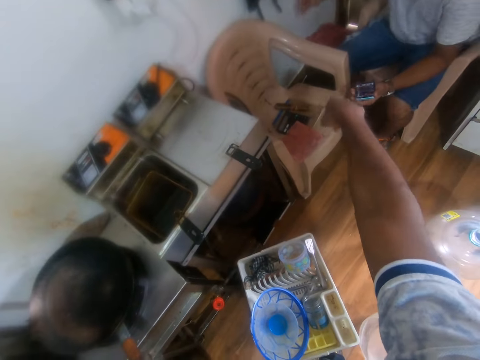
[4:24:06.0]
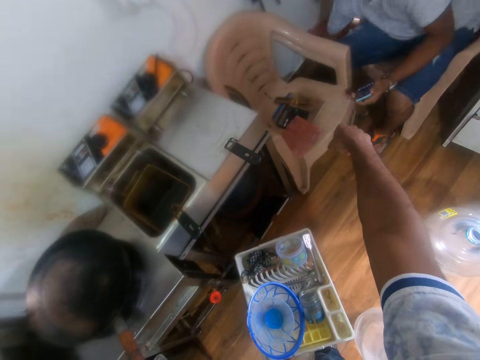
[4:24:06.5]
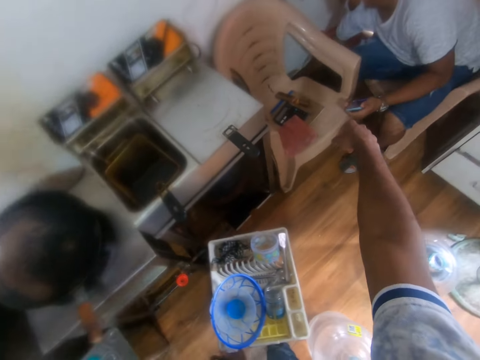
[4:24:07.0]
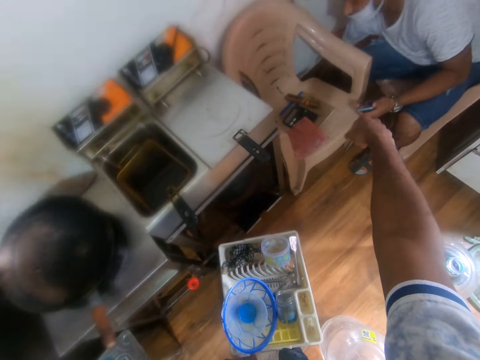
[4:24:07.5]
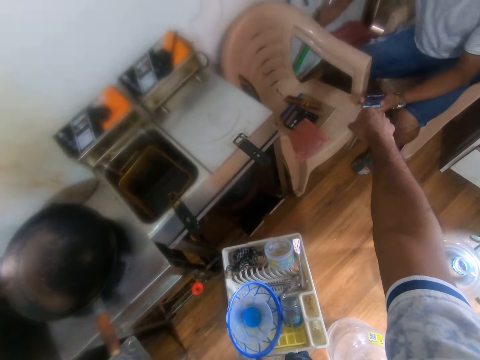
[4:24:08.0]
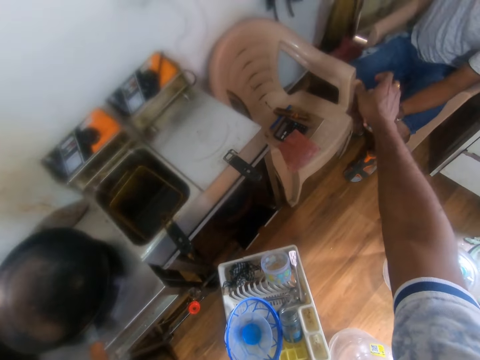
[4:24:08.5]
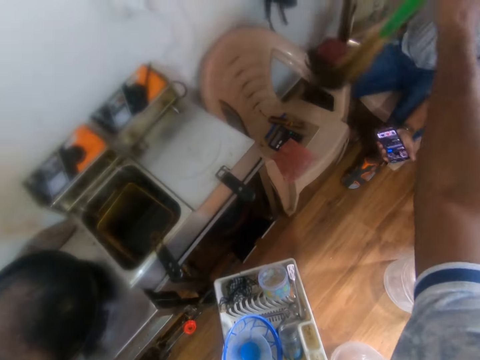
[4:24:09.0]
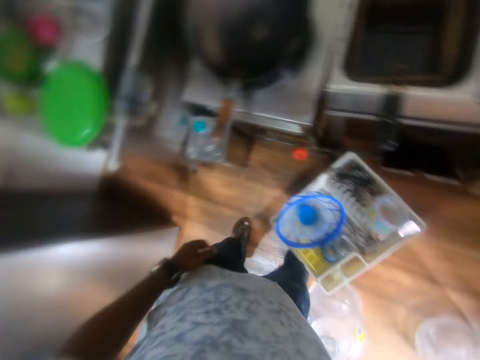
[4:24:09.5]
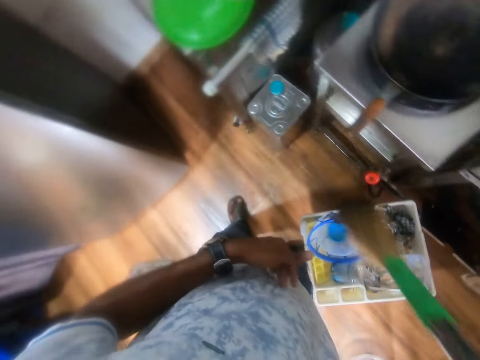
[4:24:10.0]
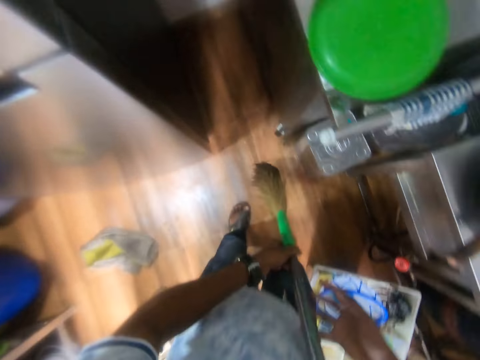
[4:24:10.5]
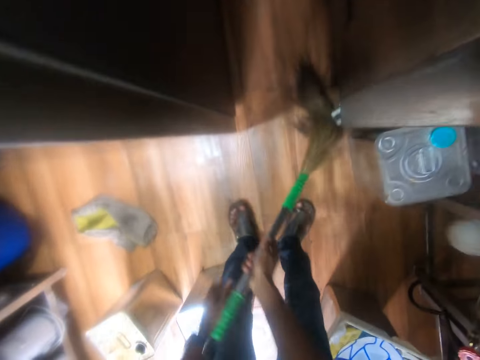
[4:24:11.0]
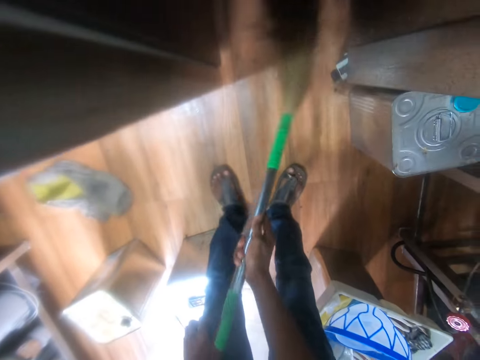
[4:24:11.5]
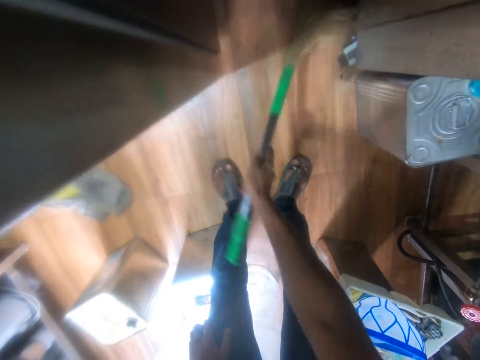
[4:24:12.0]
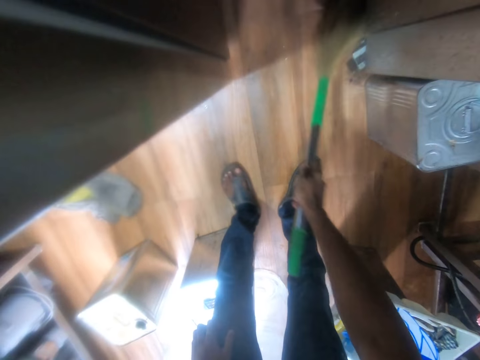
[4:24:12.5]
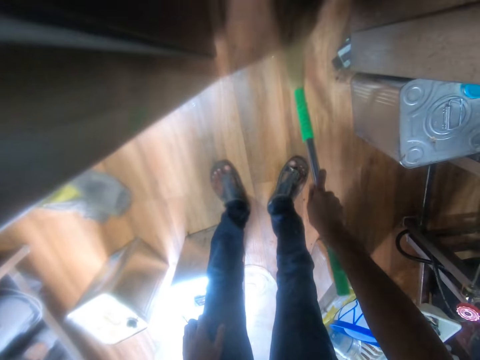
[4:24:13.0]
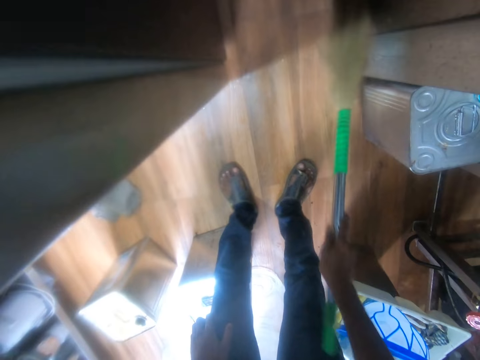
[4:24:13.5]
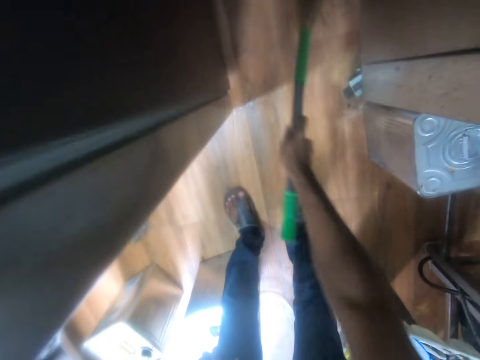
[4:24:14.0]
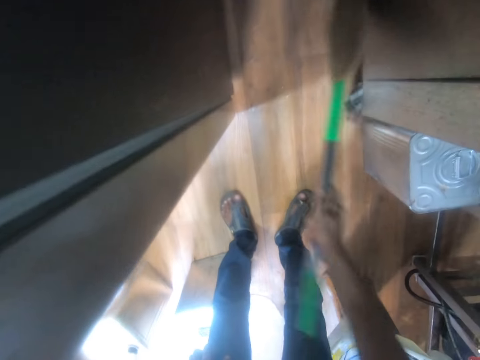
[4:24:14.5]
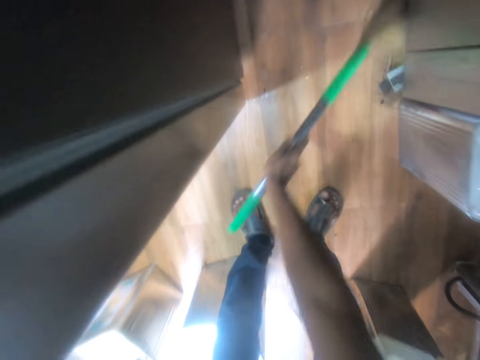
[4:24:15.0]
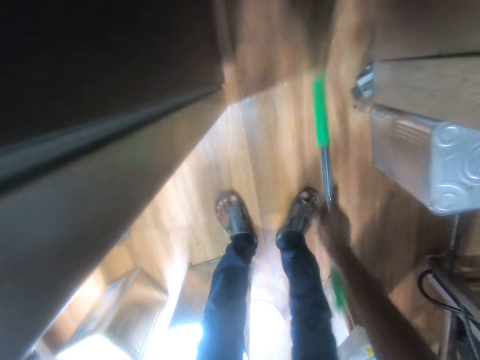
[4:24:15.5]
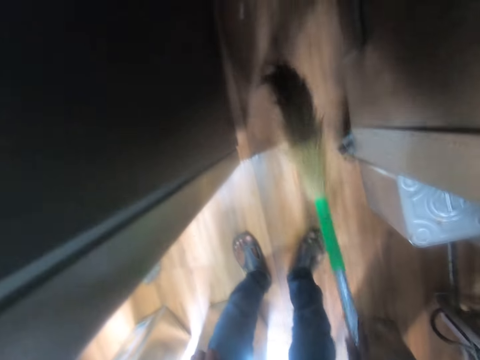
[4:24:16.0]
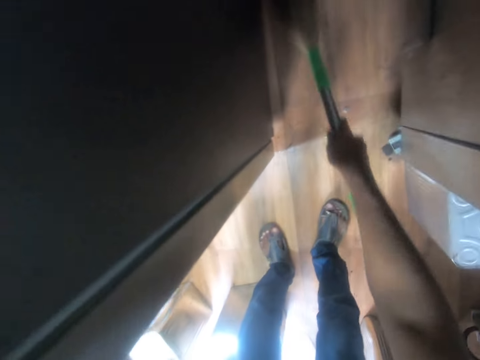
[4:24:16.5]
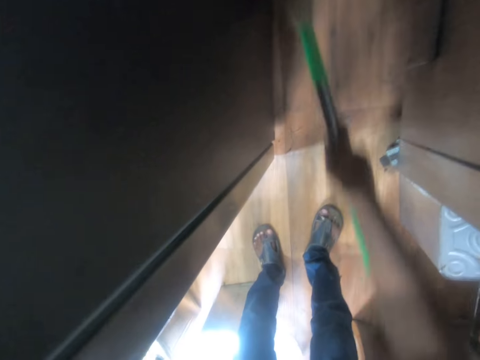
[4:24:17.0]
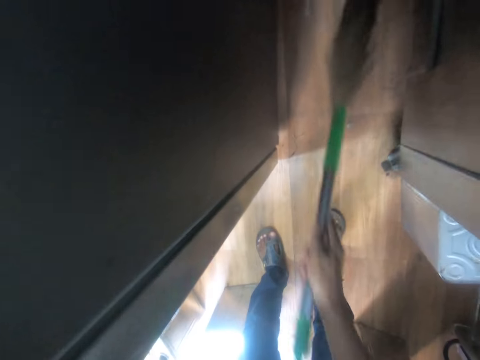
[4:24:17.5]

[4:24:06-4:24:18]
The man picks up a broom from the floor with his right hand. The camera wearer collects the broom from the man with his right hand. He holds the broom. He sweeps the floor with the broom in his right hand.

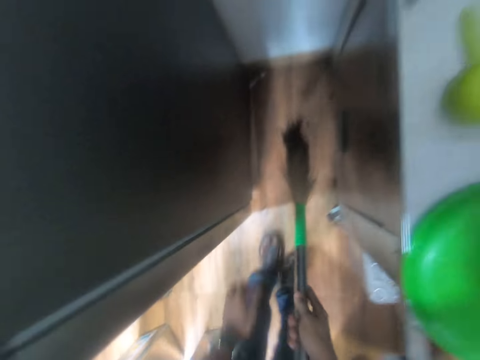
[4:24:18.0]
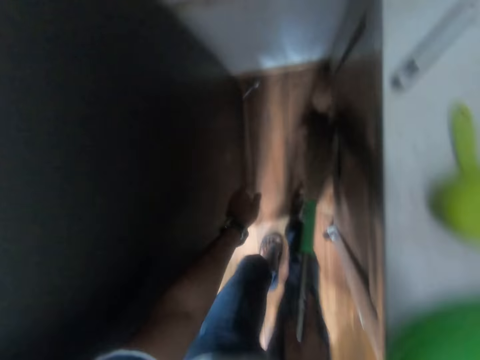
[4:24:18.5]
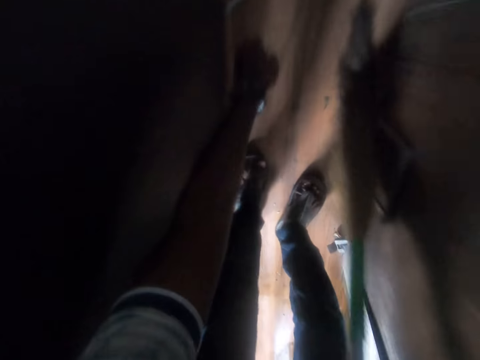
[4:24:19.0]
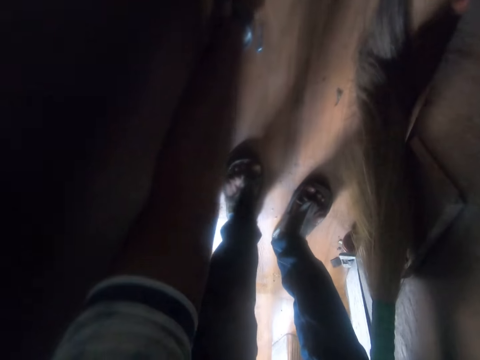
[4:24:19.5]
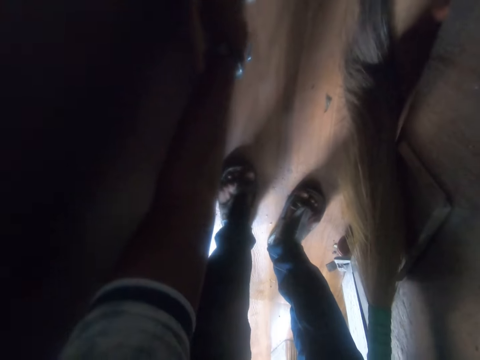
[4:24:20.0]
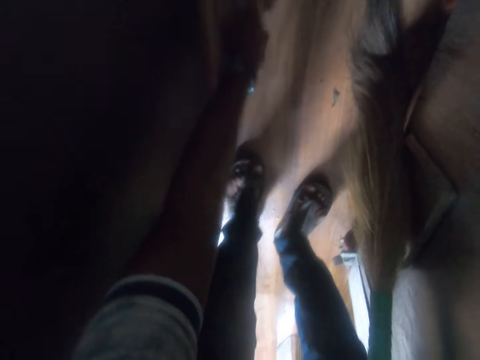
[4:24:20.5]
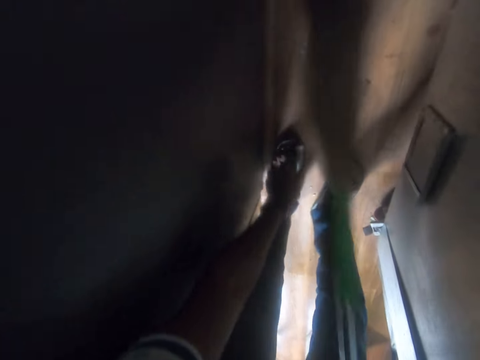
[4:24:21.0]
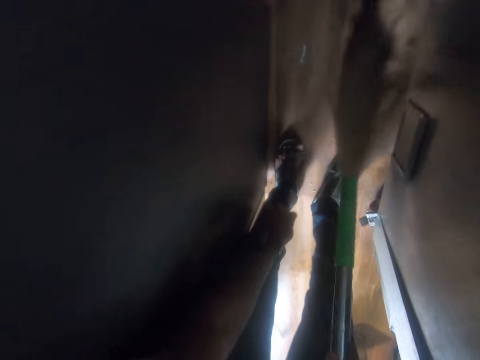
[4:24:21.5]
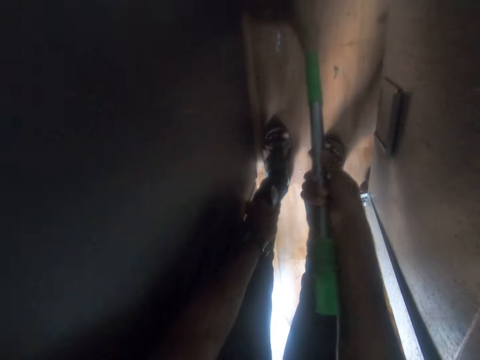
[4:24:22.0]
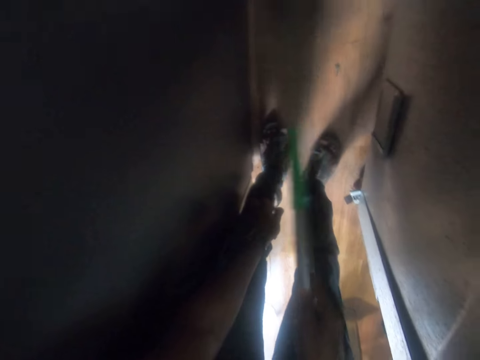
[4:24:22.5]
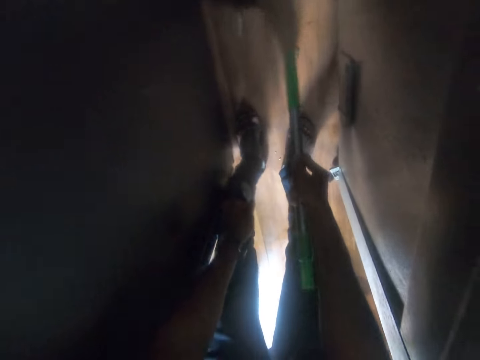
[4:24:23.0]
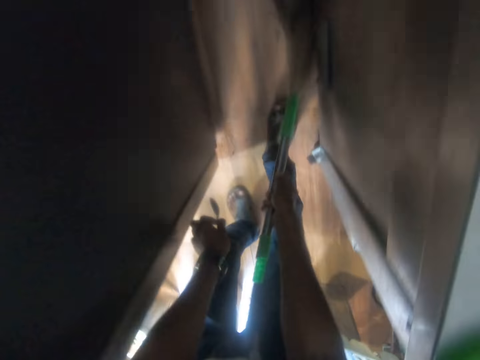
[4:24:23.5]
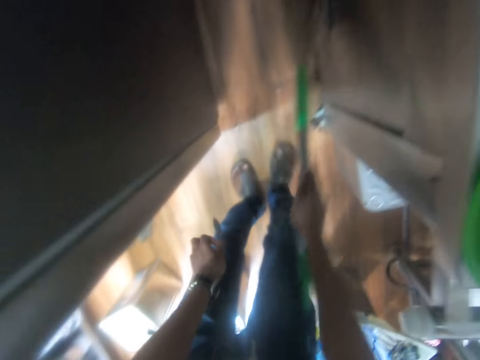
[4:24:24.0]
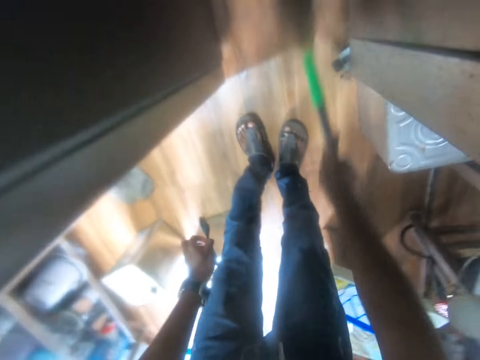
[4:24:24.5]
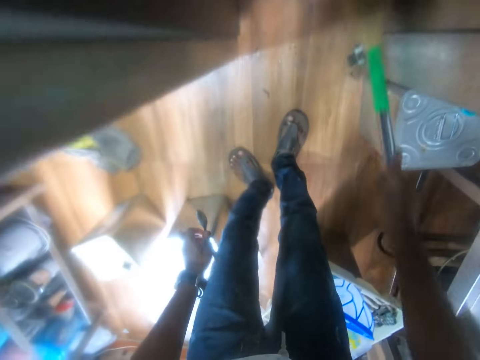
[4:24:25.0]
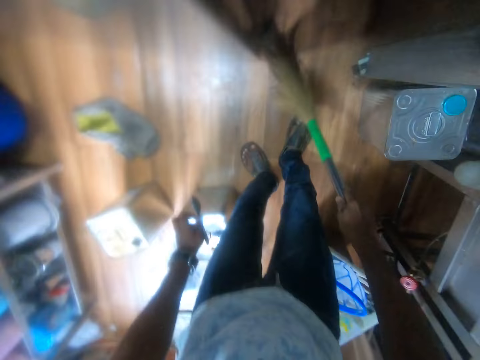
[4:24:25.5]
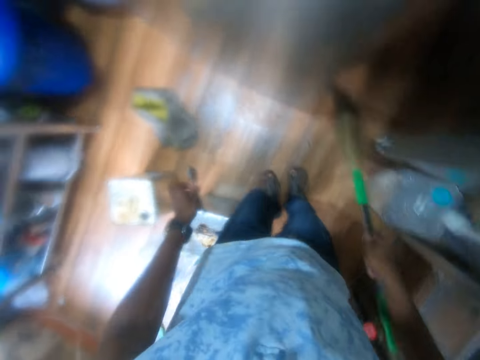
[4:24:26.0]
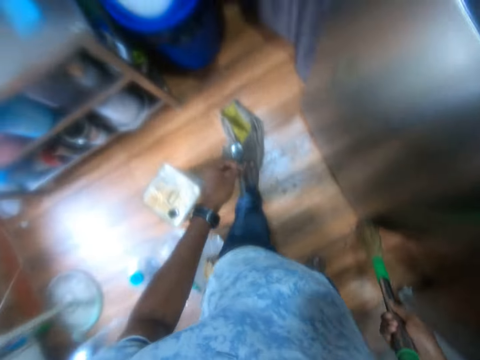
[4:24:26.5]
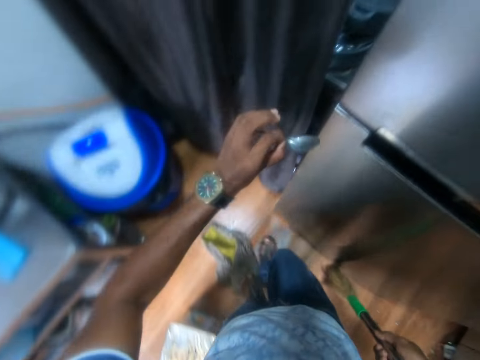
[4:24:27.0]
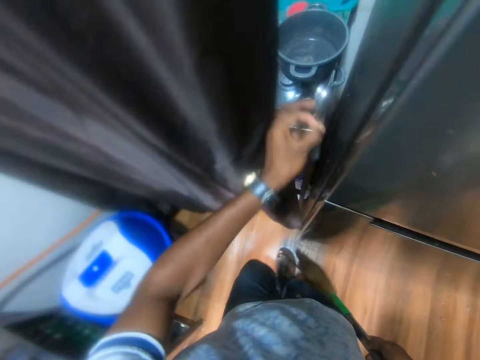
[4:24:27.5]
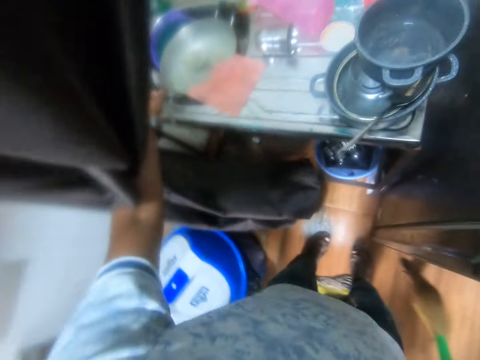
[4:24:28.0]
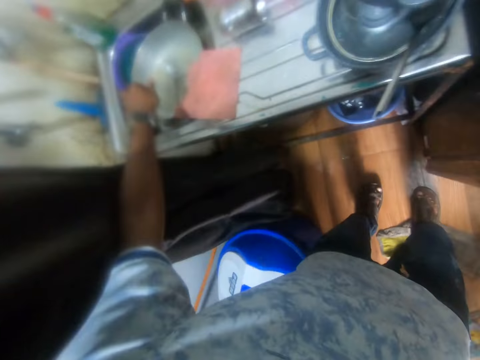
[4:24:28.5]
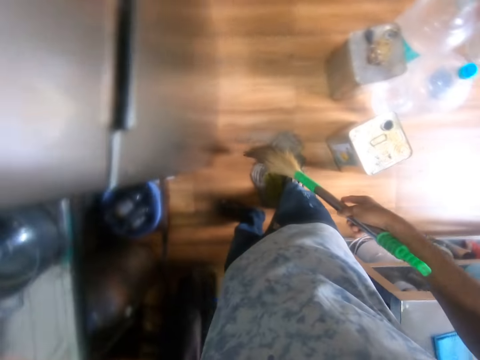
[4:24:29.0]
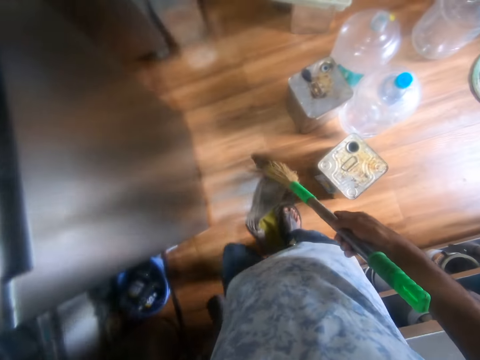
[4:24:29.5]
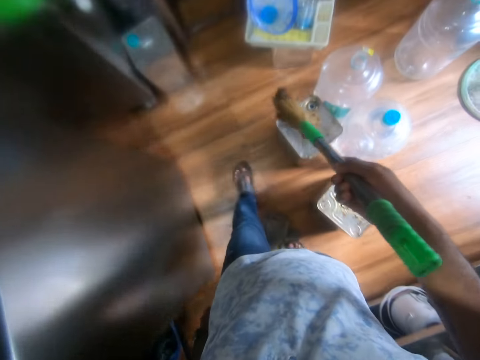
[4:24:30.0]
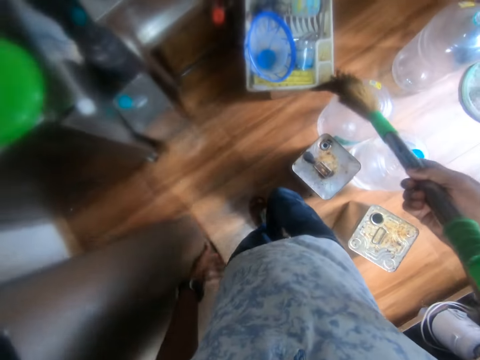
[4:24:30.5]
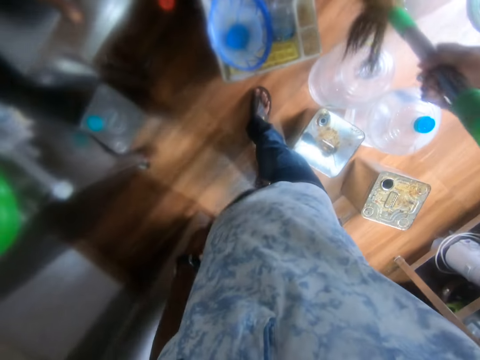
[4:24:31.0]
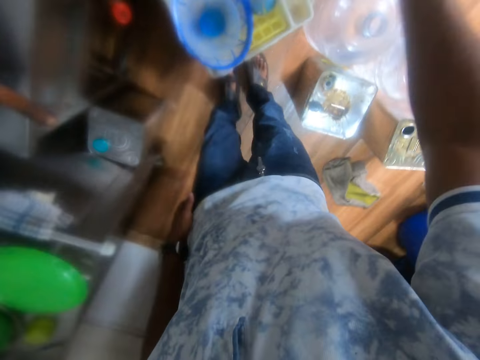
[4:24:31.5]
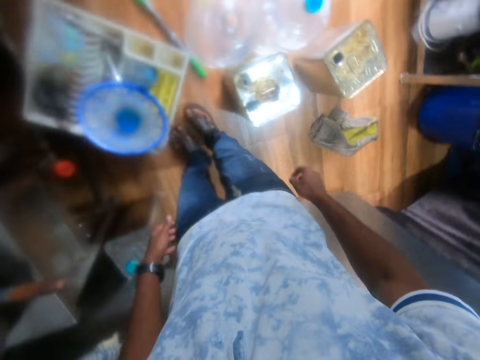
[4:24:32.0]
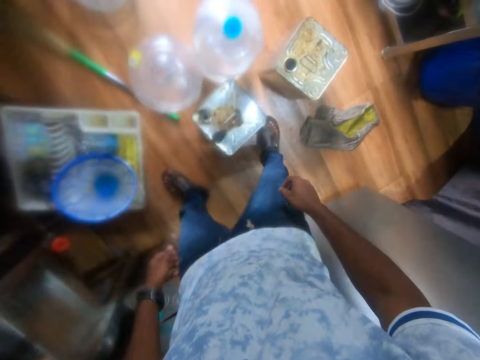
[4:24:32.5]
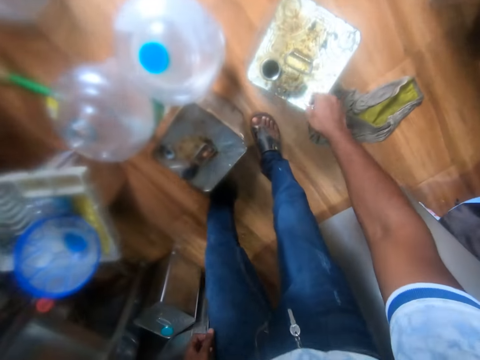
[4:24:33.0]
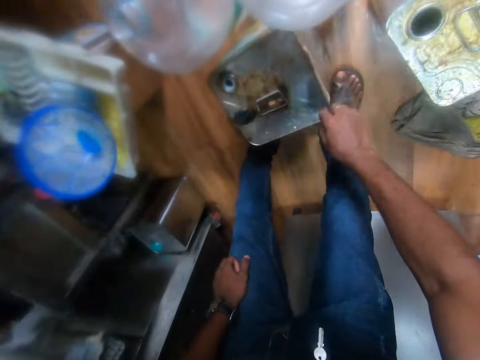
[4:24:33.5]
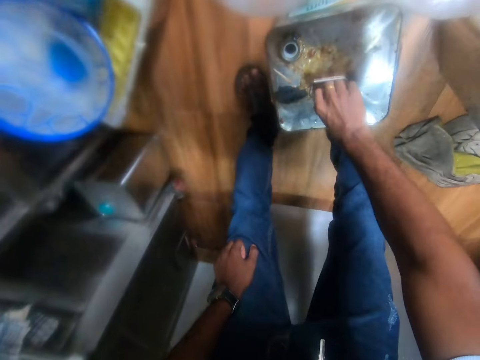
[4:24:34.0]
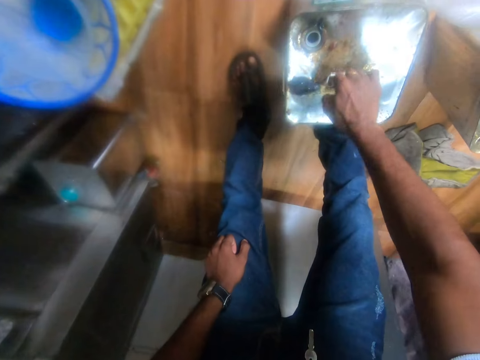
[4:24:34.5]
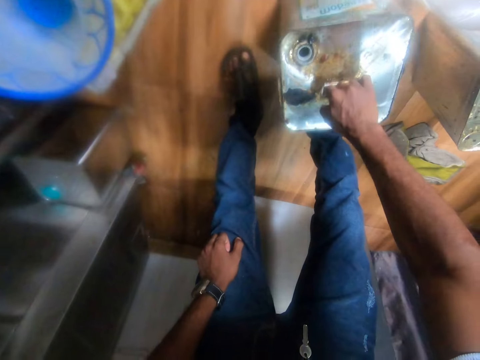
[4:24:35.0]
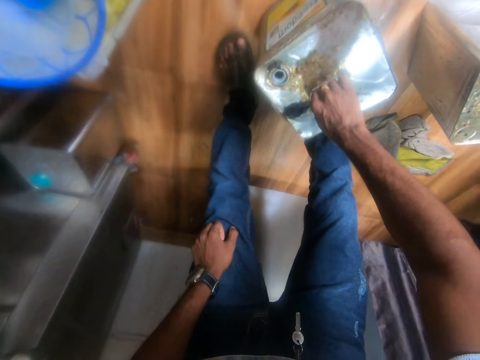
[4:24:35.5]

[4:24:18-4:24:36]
The camera wearer picks up a spoon from the floor with his left hand. He sweeps the floor with the broom in his right hand. He walks in the room. He opens the kitchen curtain with his left hand. He drops the spoon into the pot or sink with his left hand. He moves in the room. He drops the broom on the floor with his right hand. He adjusts the can with his right hand. He holds the can.
